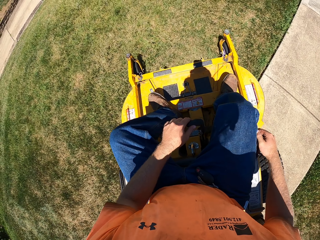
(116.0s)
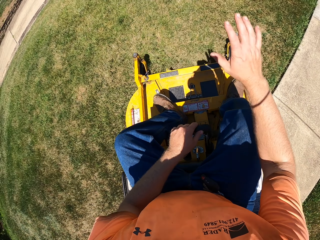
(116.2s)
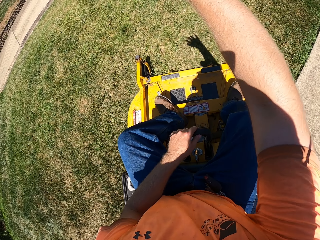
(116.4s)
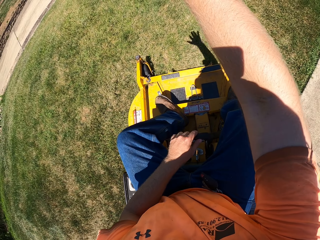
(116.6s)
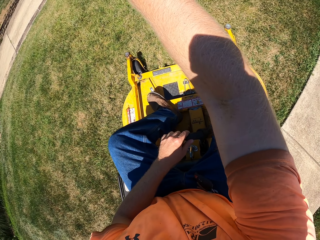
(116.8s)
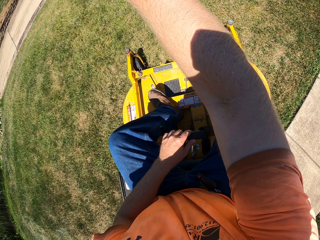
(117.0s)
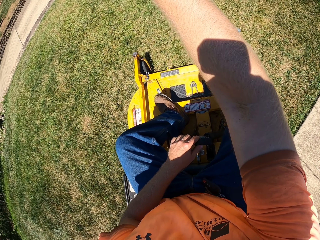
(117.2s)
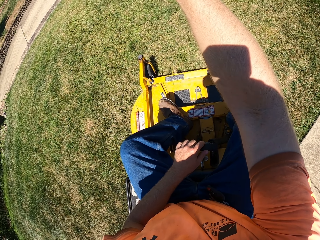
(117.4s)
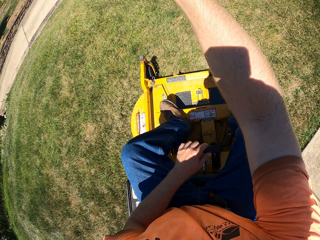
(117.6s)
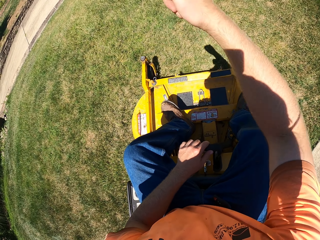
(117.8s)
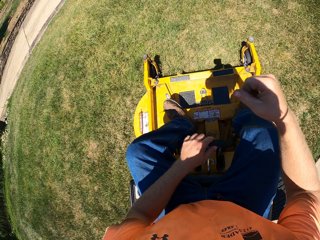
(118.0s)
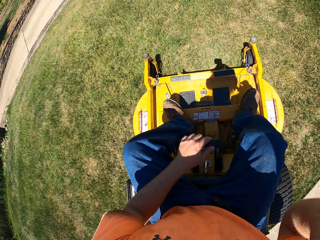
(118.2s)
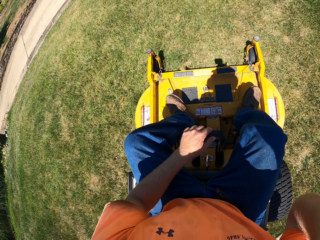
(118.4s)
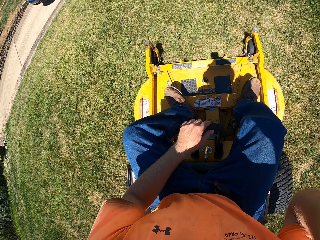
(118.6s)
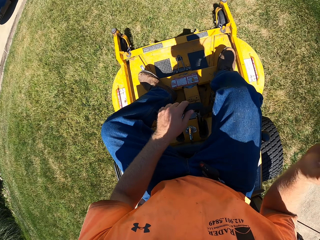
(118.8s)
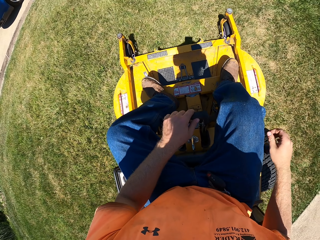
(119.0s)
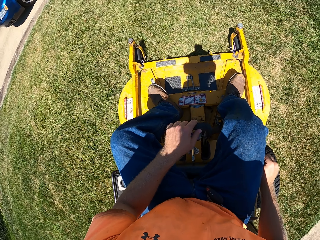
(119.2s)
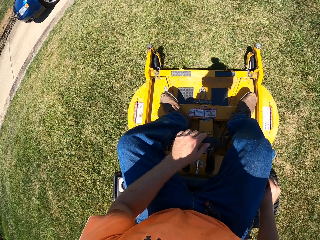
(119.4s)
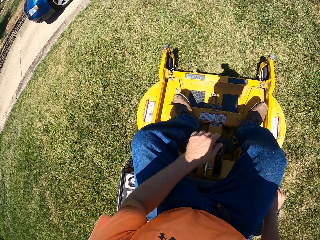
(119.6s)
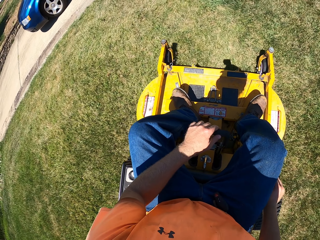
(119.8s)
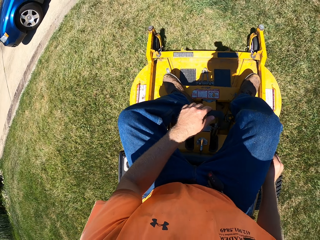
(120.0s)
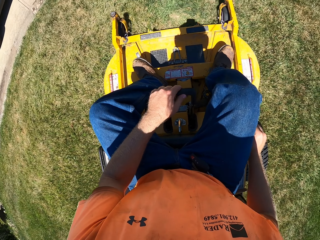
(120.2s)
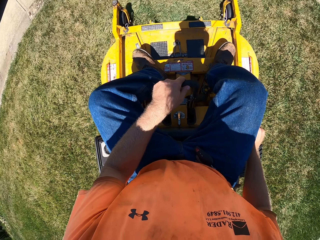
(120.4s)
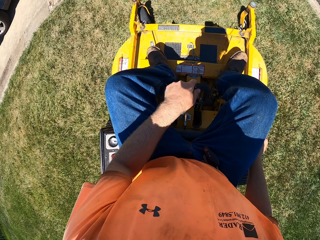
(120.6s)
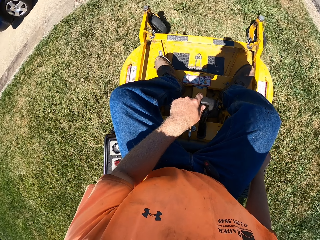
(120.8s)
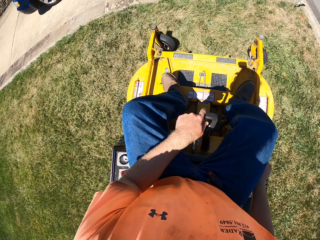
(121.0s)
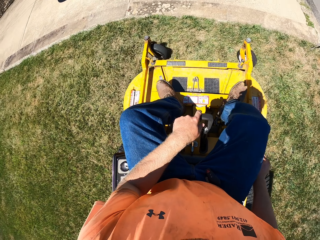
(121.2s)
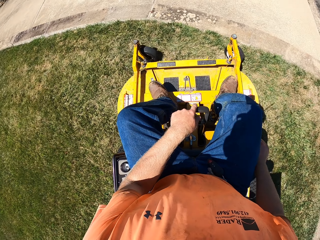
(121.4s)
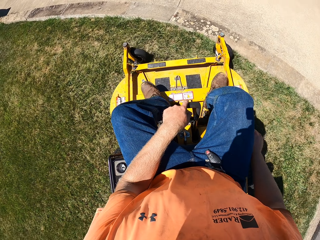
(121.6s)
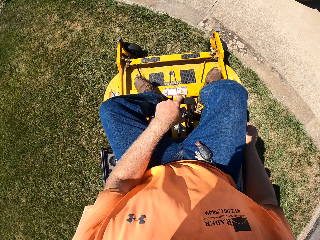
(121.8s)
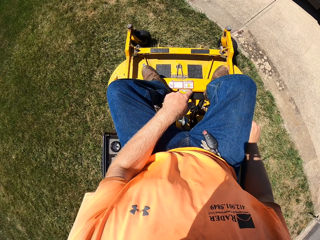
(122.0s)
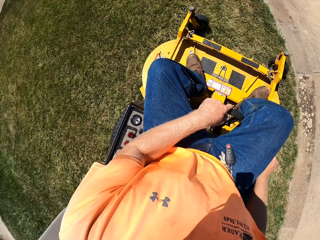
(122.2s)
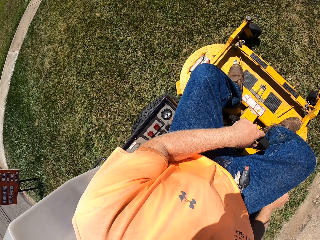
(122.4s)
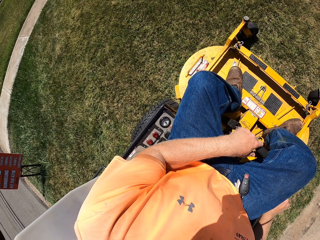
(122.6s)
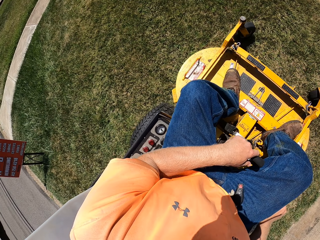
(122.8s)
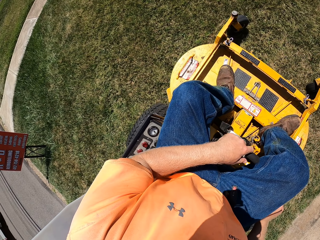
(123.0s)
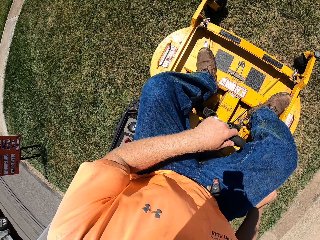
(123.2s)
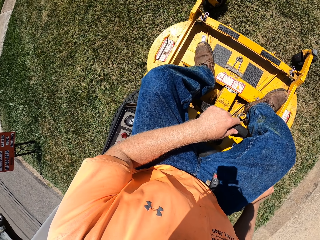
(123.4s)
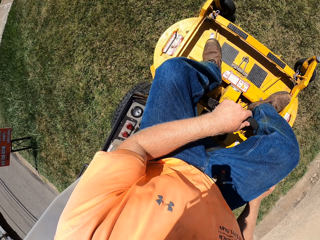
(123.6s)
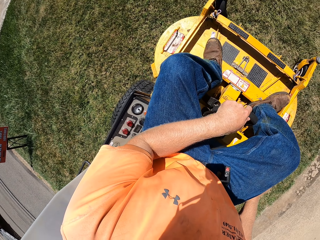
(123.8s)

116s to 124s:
The camera wearer stretches the right hand. They drive the lawn mower on the grass.

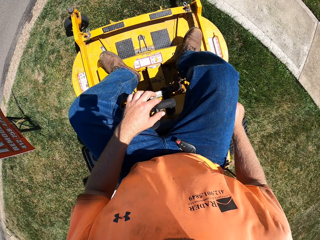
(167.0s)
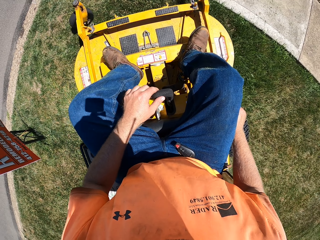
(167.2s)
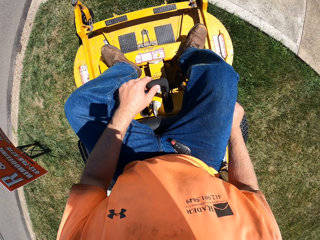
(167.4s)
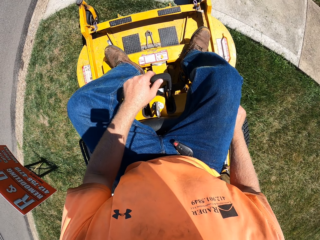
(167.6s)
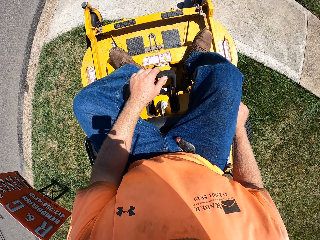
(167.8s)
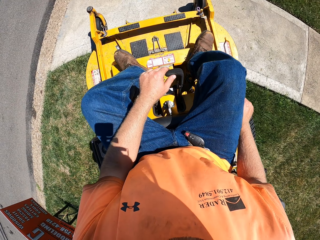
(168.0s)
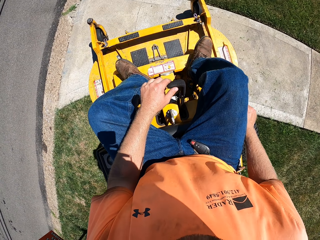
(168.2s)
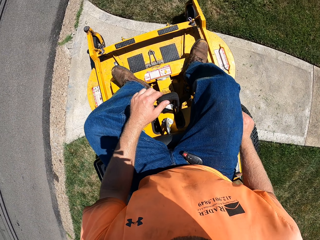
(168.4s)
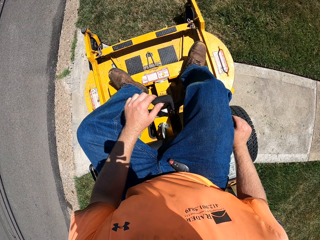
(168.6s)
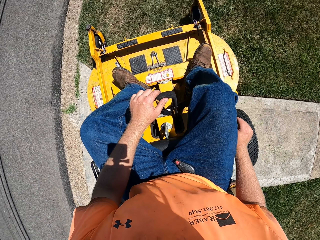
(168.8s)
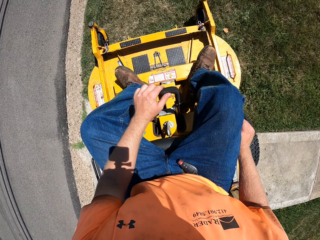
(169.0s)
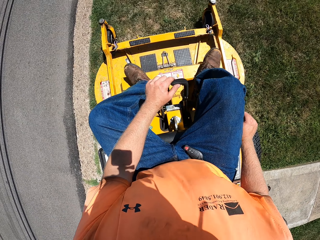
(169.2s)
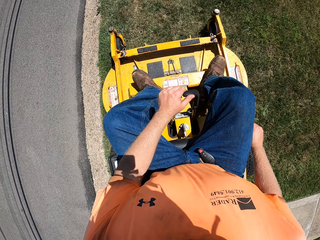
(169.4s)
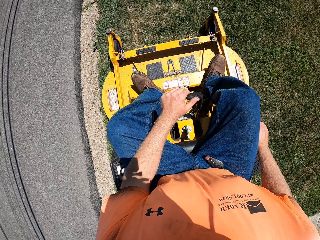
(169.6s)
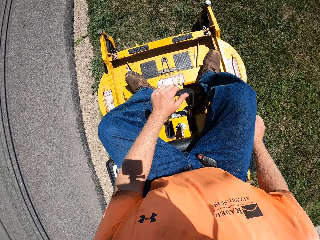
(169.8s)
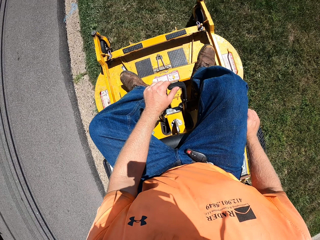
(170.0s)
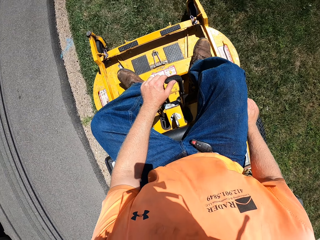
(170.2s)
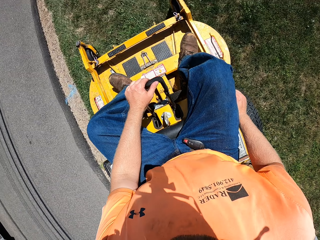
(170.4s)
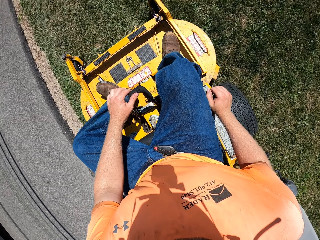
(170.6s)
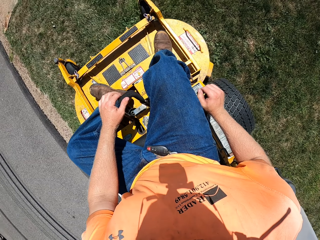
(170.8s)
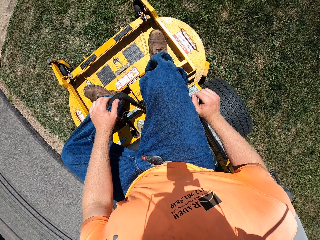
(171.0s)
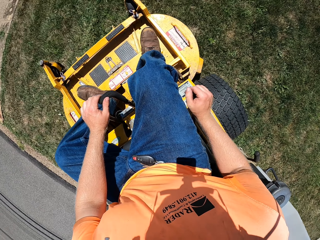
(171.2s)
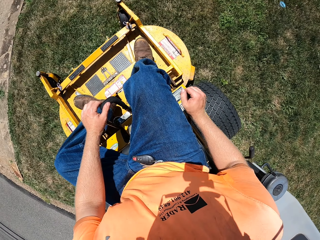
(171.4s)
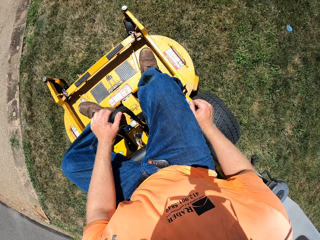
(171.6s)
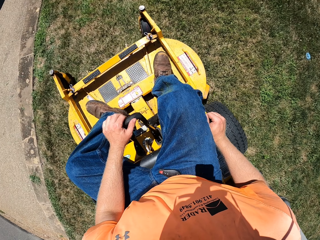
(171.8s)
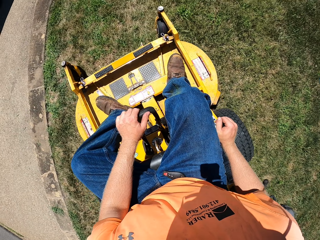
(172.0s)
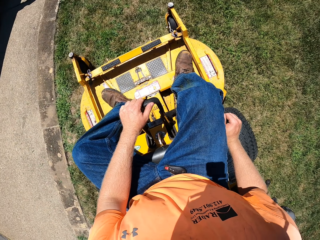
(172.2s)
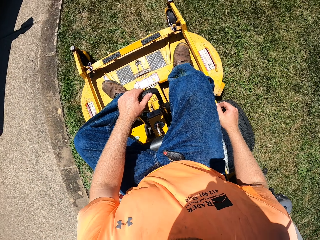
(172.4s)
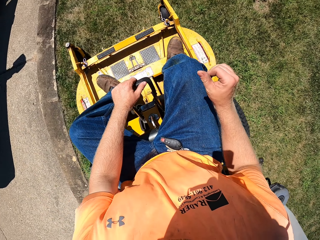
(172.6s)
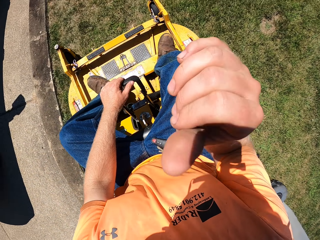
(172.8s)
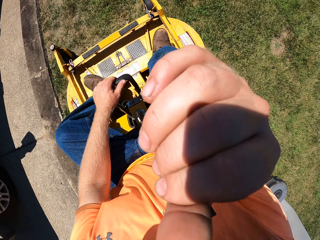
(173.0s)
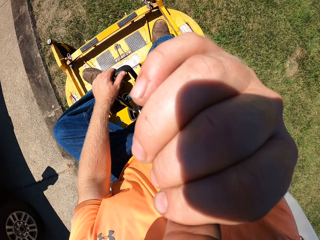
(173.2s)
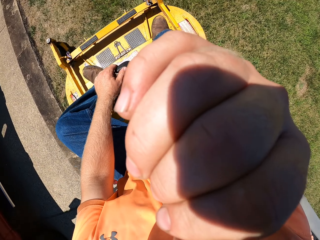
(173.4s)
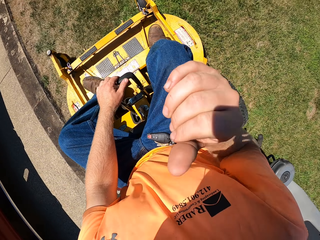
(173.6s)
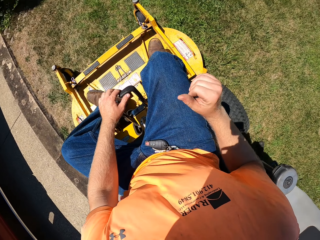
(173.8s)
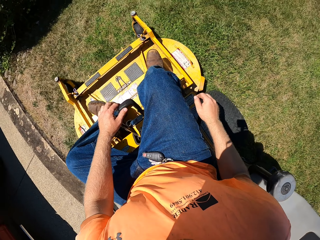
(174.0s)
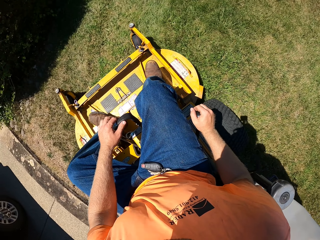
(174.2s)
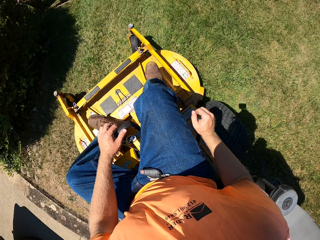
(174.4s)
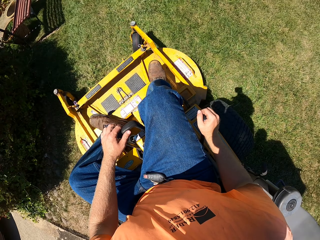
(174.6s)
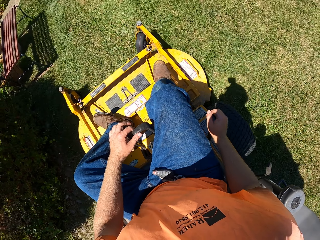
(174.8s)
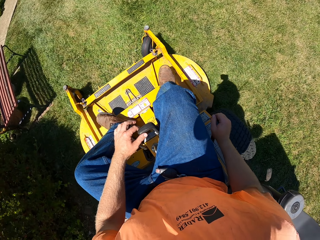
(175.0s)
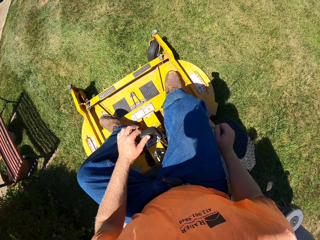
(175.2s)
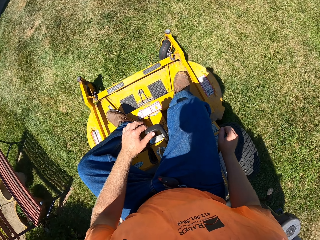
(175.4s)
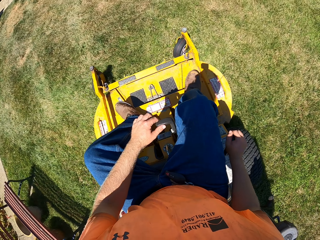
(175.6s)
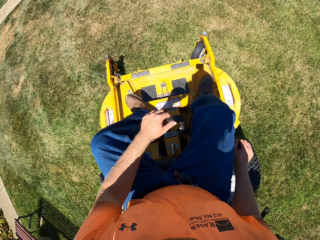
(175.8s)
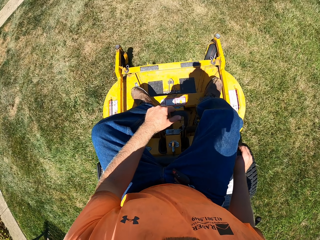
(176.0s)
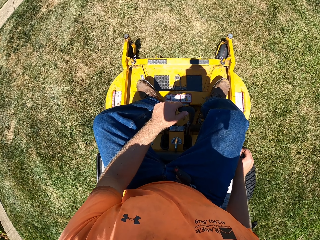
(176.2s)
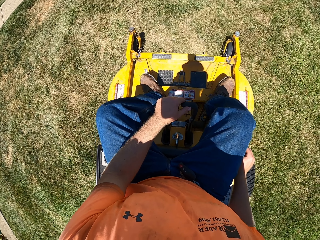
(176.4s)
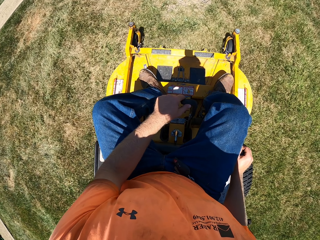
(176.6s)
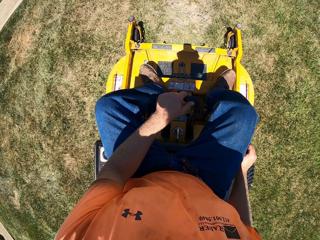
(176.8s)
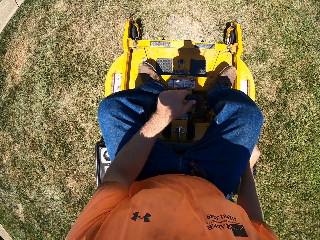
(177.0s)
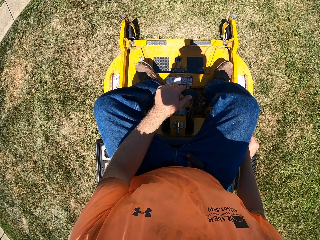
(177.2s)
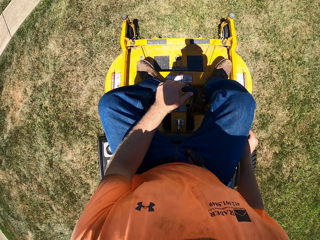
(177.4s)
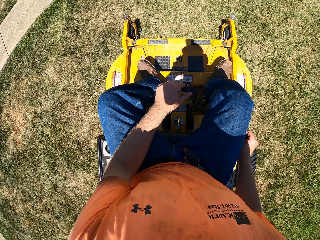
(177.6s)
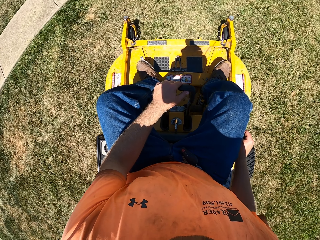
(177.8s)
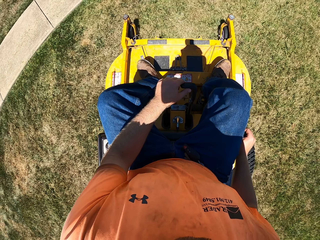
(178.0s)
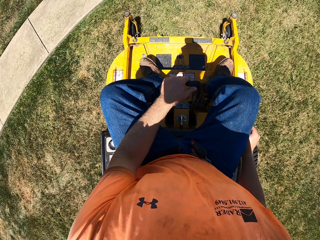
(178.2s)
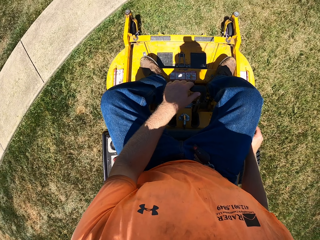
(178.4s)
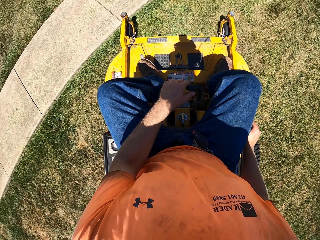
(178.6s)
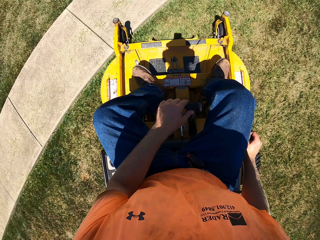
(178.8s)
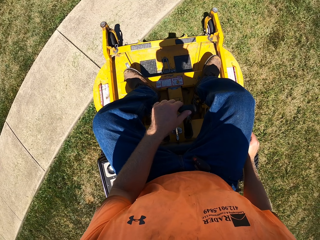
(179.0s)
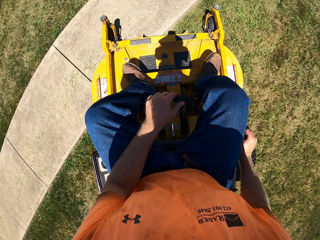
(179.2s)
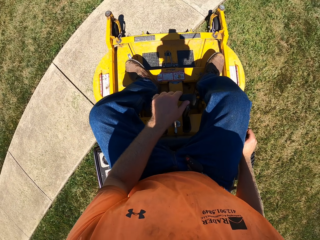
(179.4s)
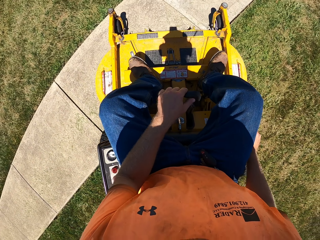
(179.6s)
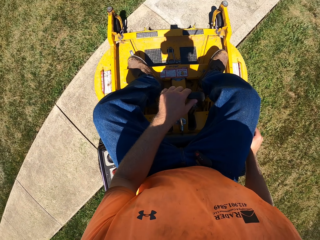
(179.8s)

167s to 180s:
The camera wearer drives the lawn mower on the grass. He touches his face with his right hand. He adjusts the camera. He mows the lawn with the lawn mower.
